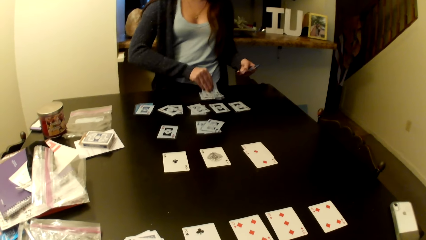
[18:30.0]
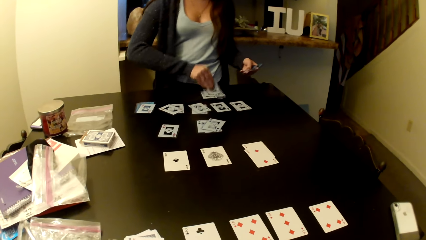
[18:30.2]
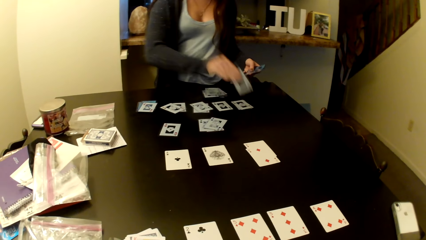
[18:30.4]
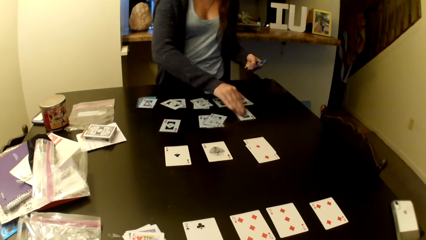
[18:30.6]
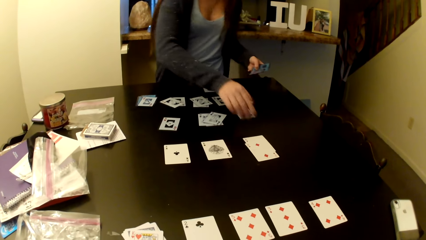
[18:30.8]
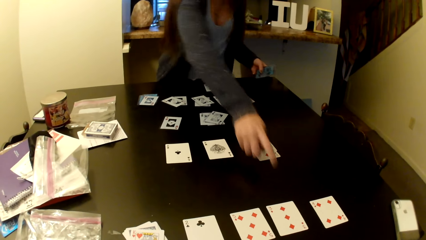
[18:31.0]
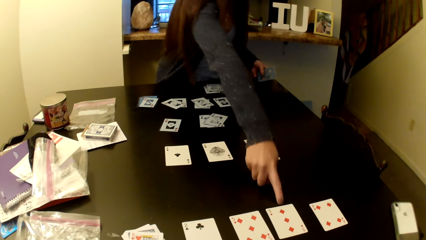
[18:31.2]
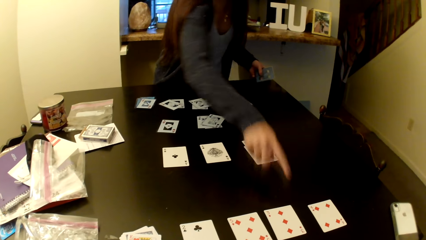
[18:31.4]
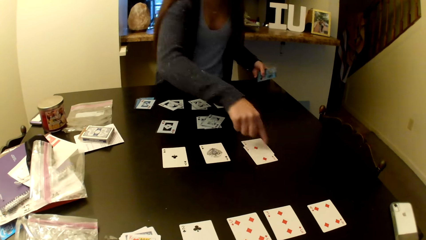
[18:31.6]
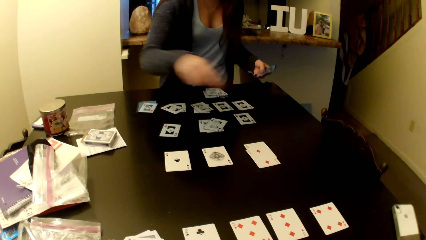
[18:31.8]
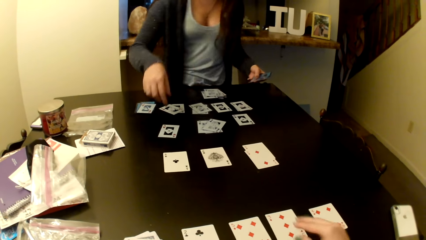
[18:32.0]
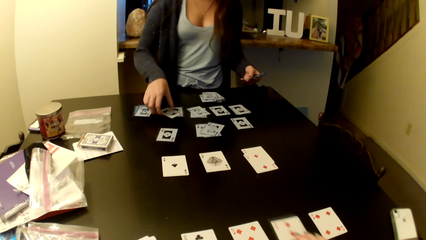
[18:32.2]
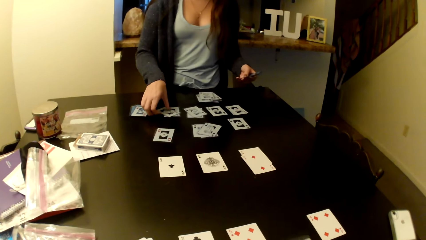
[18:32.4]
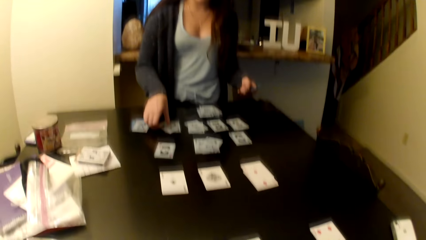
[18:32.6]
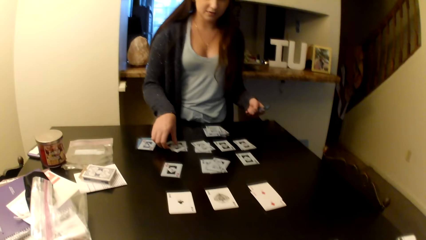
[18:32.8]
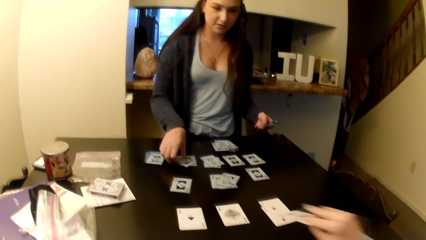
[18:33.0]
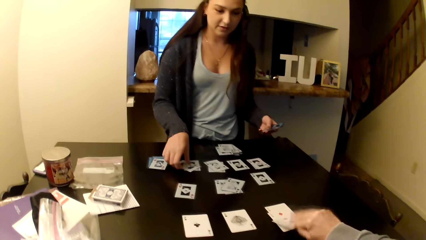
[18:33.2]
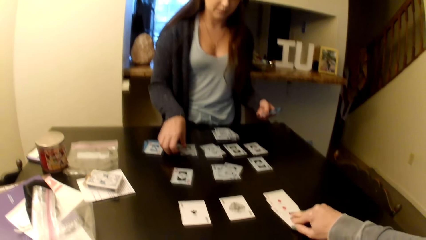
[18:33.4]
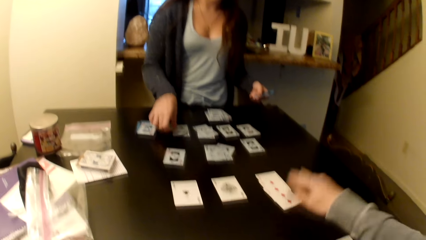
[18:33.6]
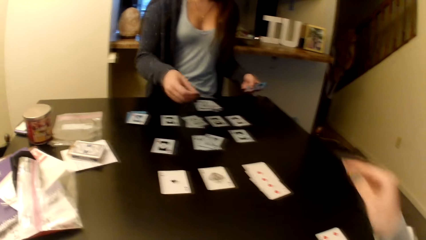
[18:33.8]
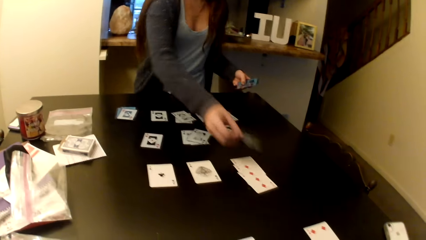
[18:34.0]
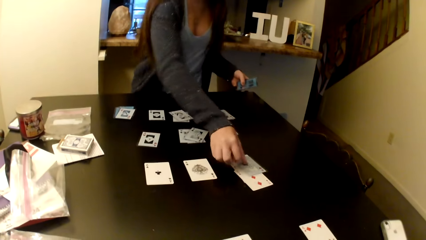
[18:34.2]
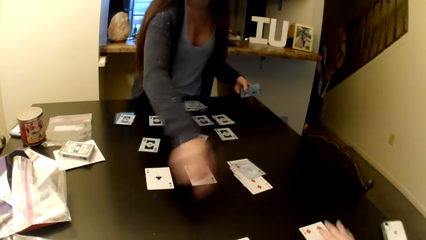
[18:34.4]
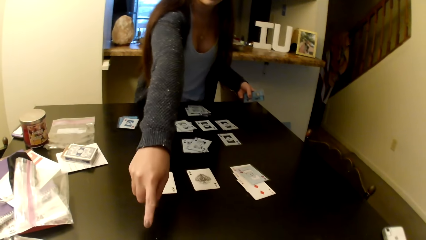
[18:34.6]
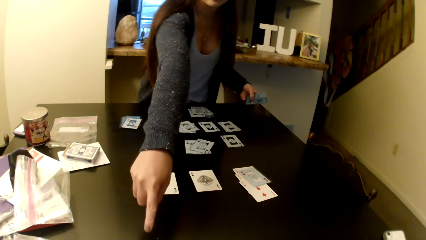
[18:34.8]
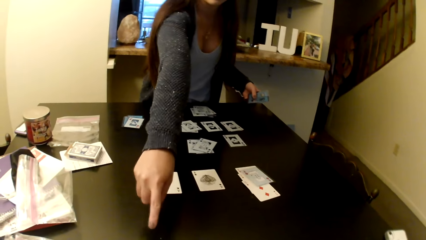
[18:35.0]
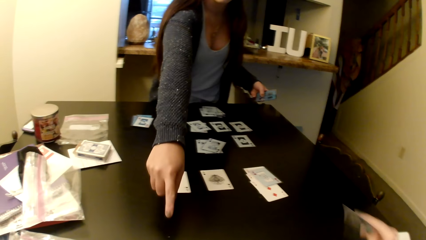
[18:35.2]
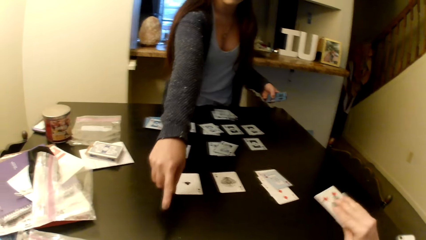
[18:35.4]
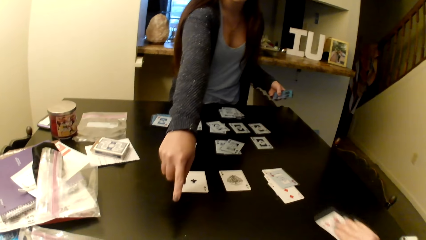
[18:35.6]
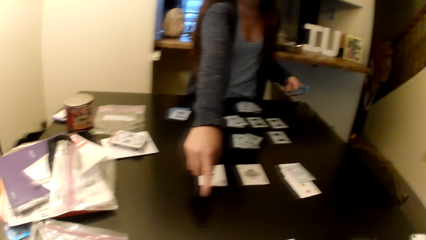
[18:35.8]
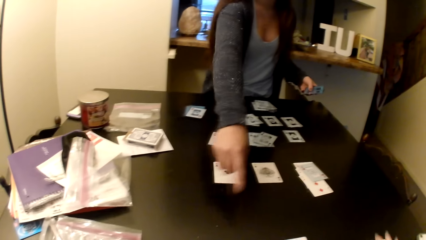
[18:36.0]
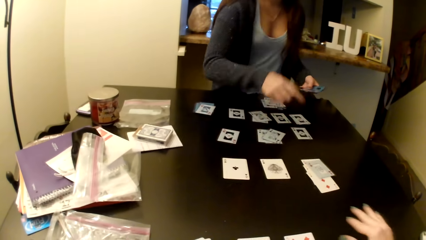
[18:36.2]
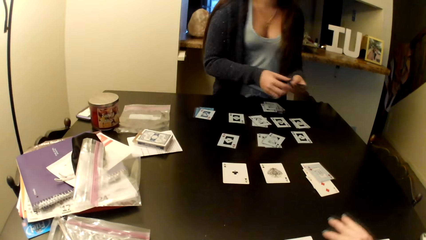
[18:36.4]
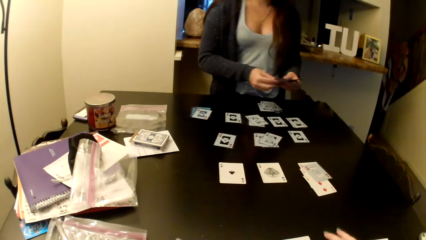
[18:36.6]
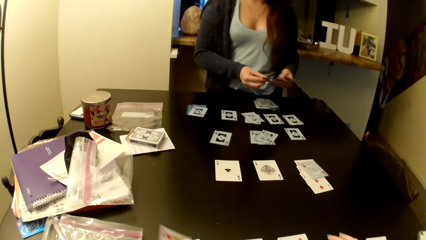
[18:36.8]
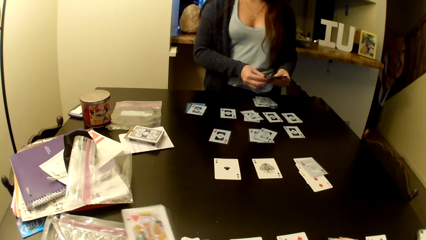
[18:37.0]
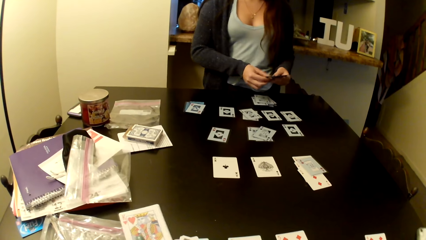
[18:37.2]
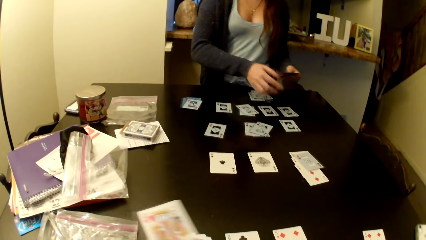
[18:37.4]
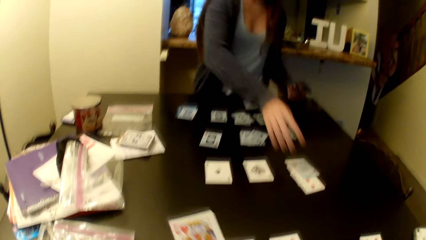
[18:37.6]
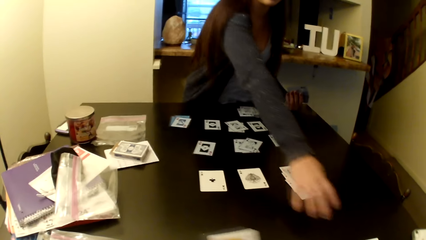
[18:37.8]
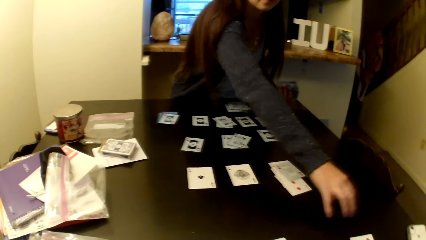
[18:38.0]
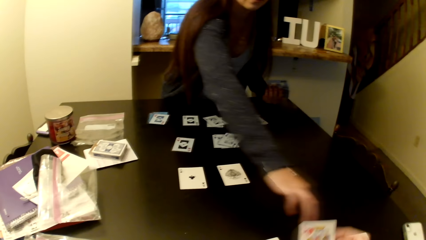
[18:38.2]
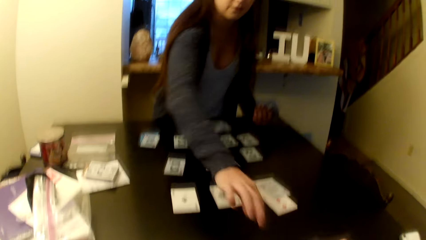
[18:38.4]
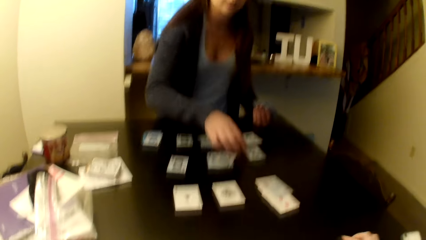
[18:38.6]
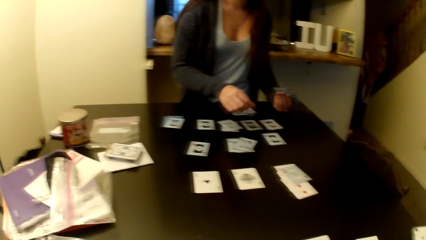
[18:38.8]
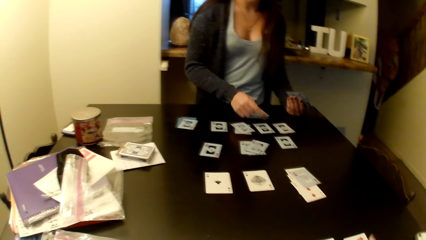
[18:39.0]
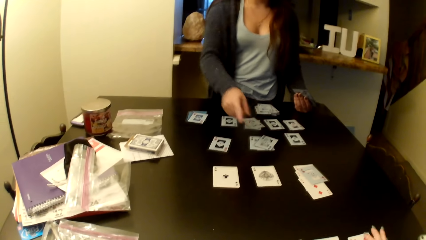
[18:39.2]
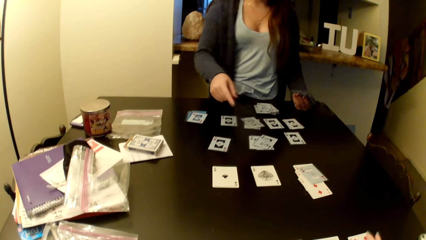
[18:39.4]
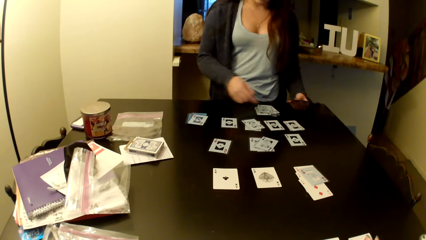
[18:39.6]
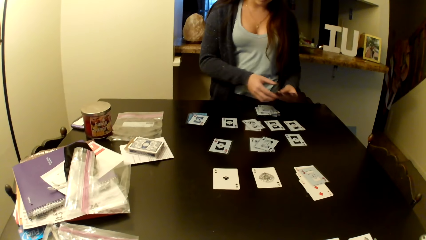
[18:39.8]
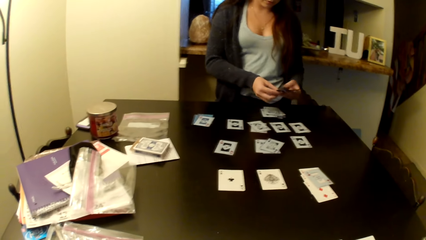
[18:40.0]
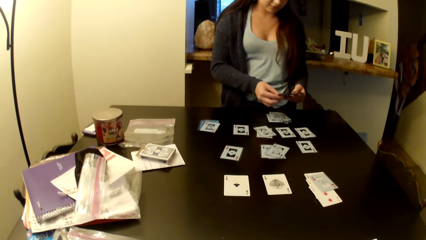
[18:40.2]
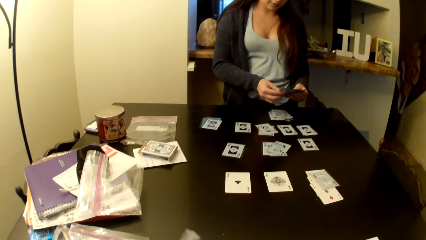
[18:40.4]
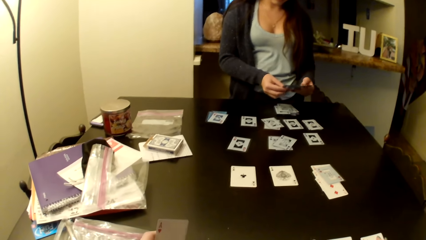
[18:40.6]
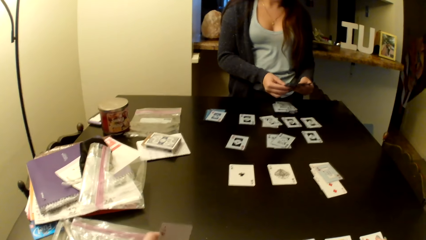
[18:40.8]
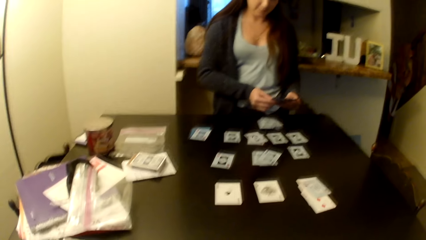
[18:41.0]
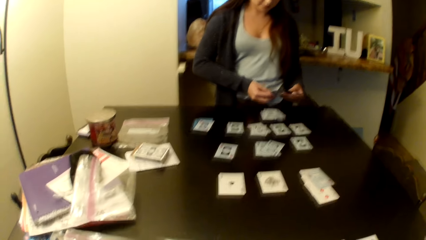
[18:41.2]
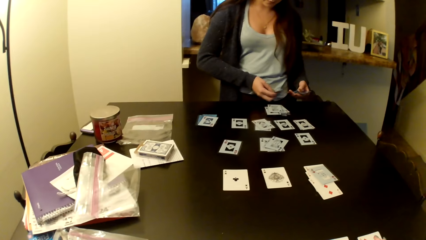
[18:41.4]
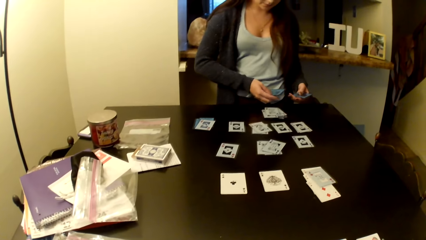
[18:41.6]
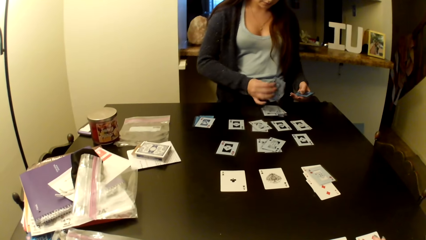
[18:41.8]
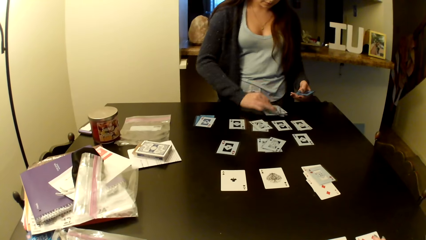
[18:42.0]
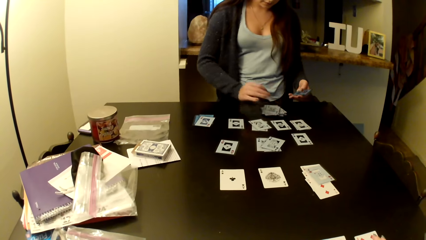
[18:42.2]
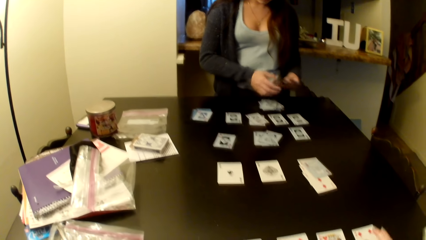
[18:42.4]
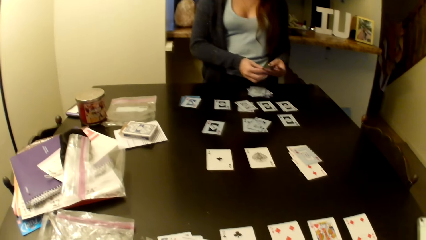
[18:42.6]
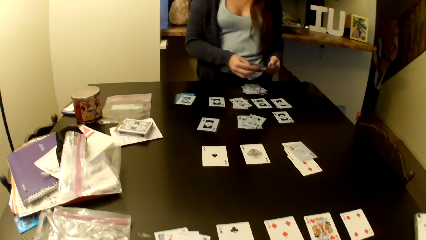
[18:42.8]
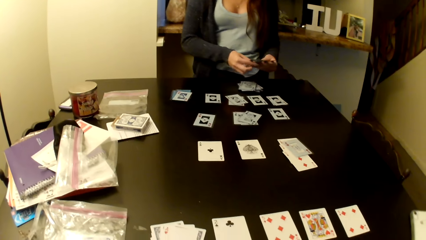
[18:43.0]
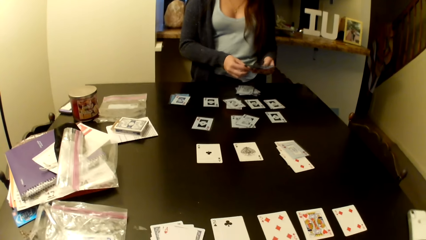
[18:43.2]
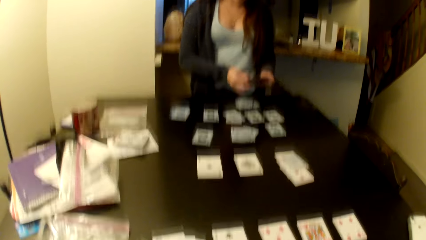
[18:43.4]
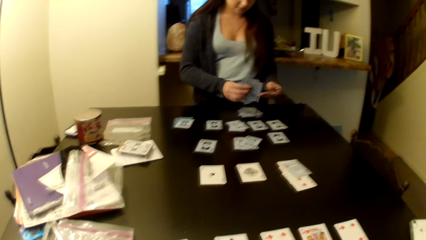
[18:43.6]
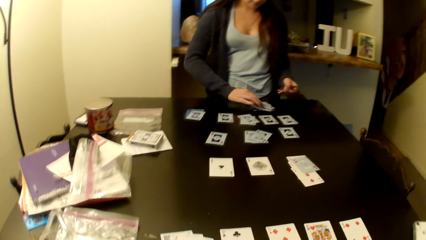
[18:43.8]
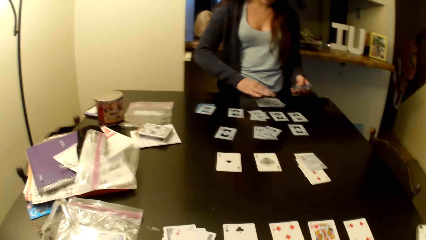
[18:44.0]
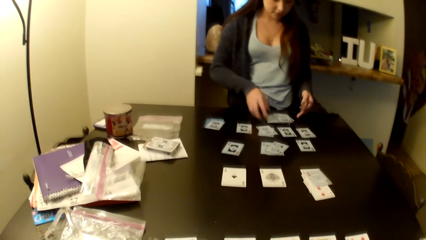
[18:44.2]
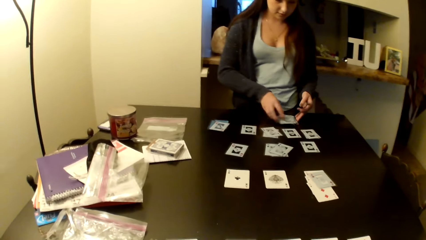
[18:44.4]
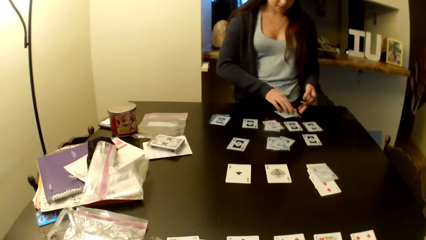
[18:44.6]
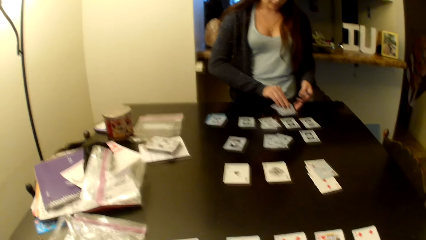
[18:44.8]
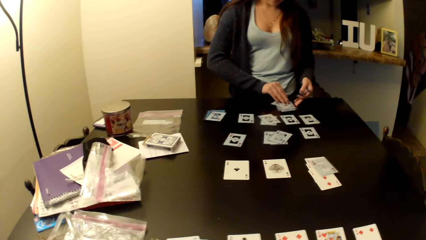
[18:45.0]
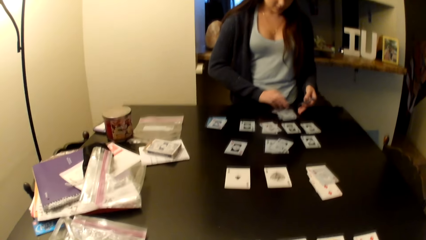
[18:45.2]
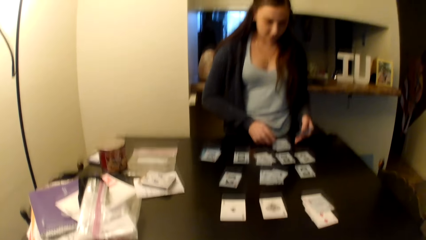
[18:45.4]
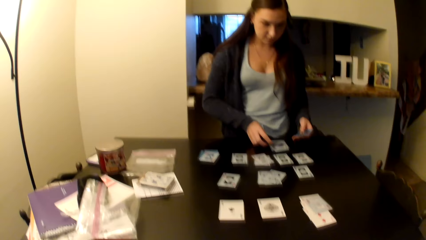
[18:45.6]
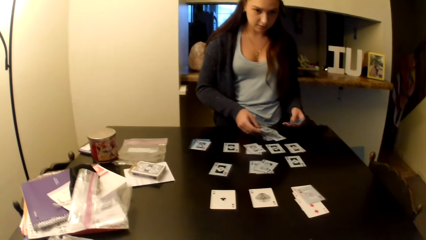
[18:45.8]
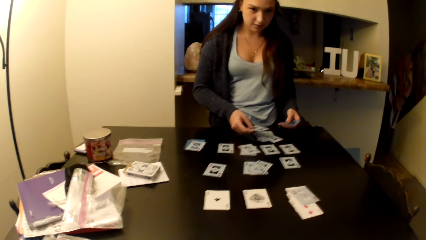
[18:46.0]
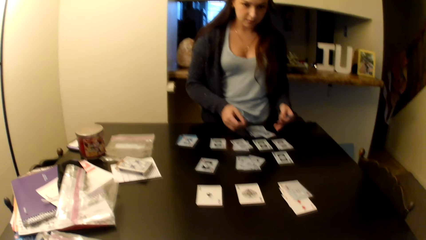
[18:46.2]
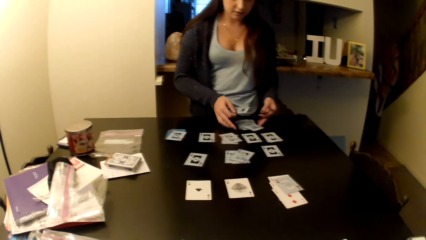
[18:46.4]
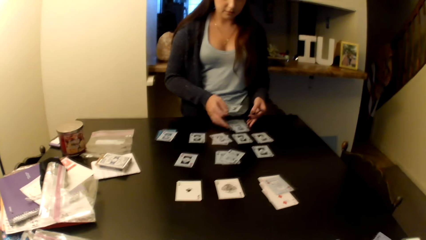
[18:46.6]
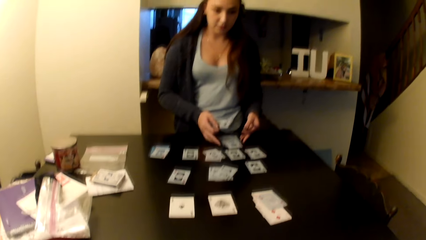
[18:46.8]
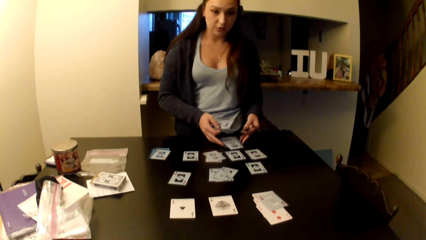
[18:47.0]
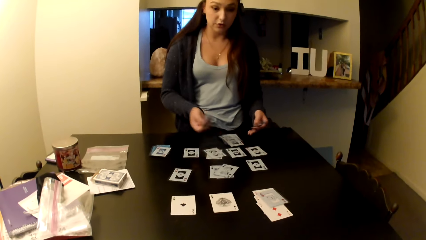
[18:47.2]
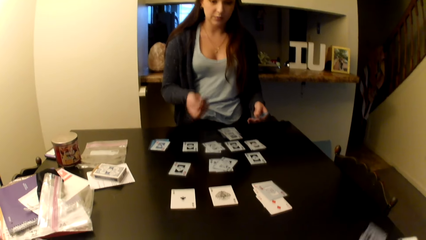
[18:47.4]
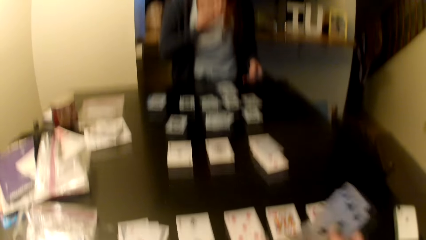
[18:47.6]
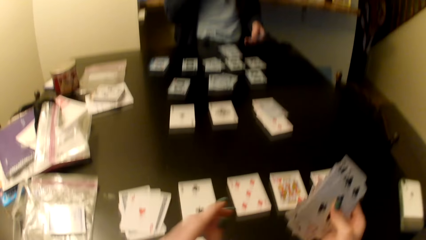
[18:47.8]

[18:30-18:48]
The camera wearer picks a card. They put the card on the middle of the table.
